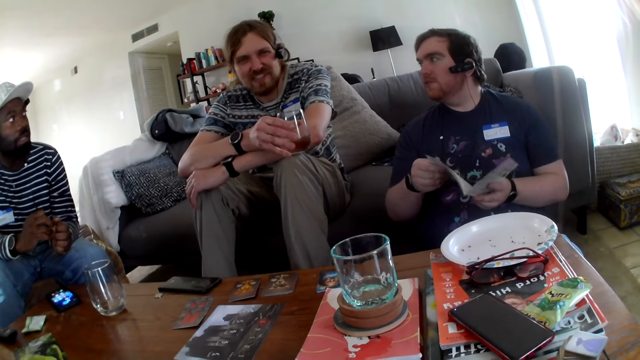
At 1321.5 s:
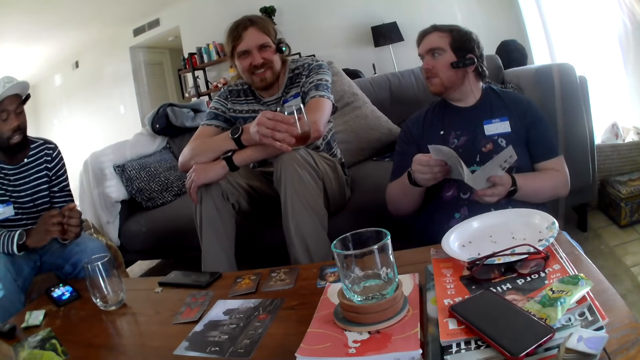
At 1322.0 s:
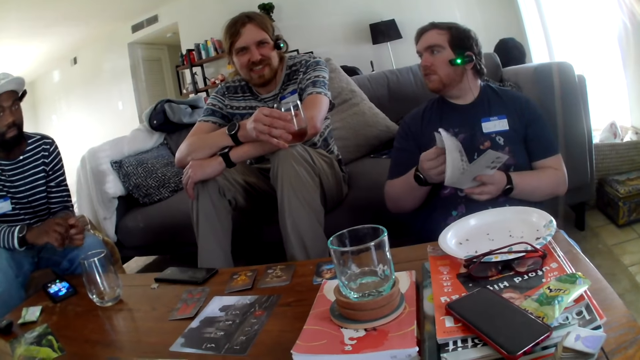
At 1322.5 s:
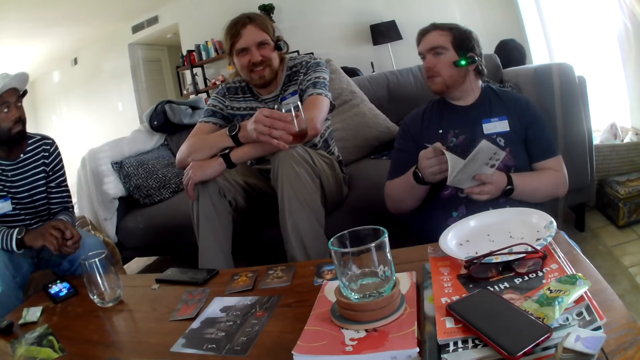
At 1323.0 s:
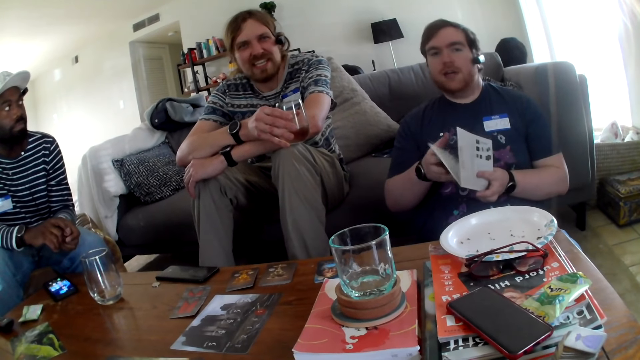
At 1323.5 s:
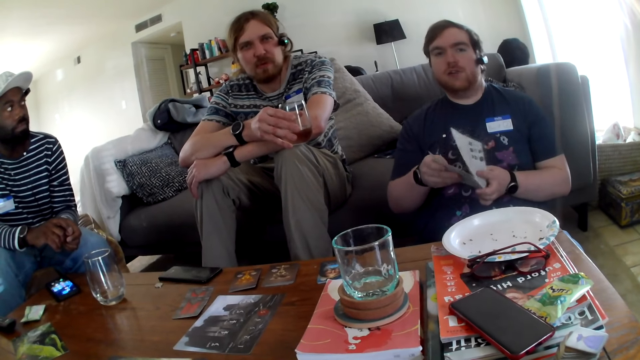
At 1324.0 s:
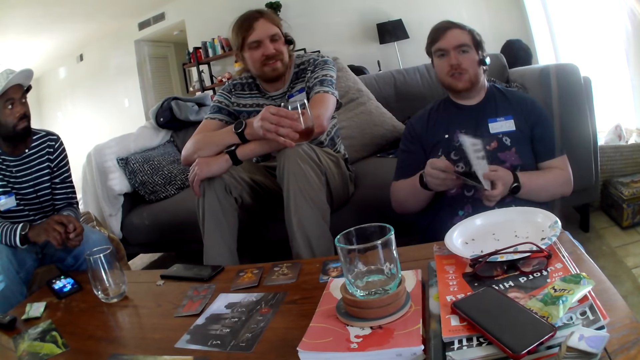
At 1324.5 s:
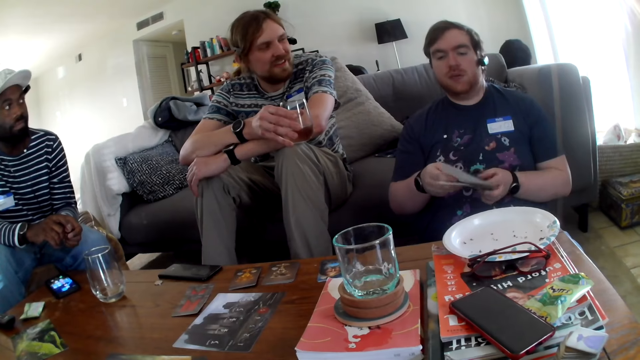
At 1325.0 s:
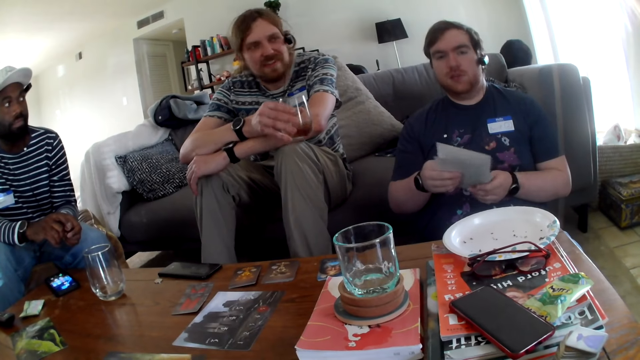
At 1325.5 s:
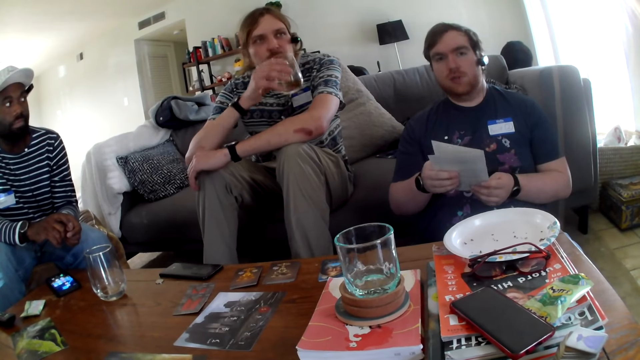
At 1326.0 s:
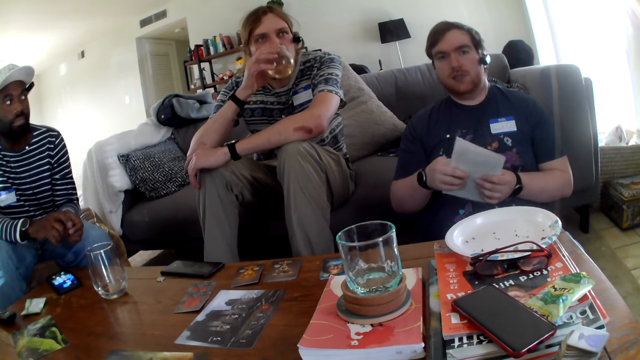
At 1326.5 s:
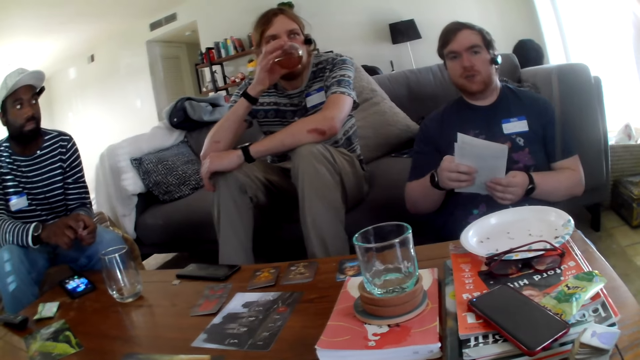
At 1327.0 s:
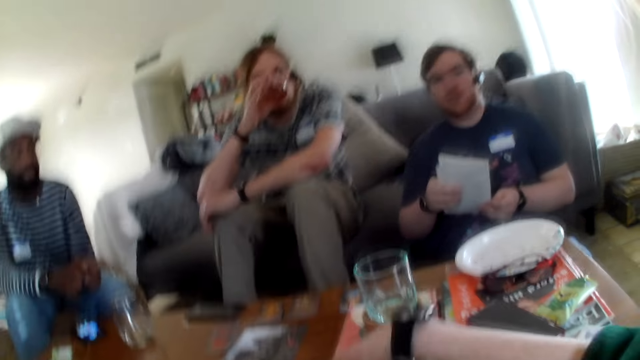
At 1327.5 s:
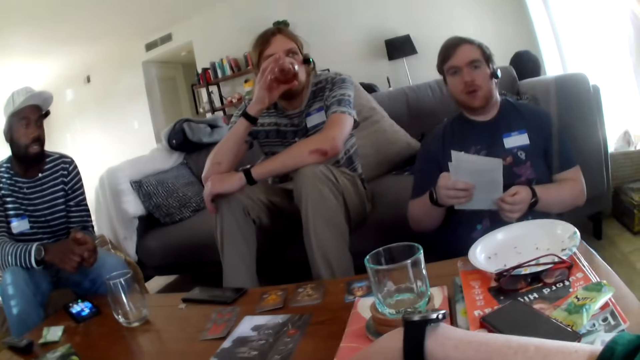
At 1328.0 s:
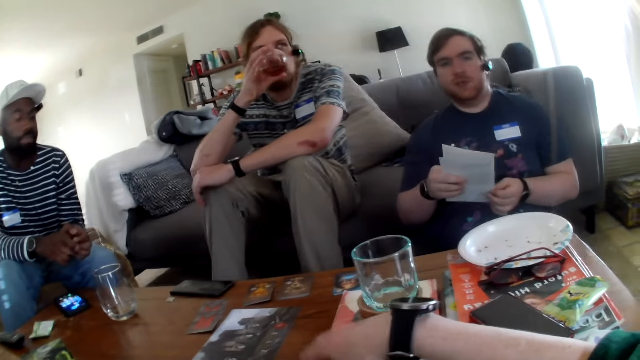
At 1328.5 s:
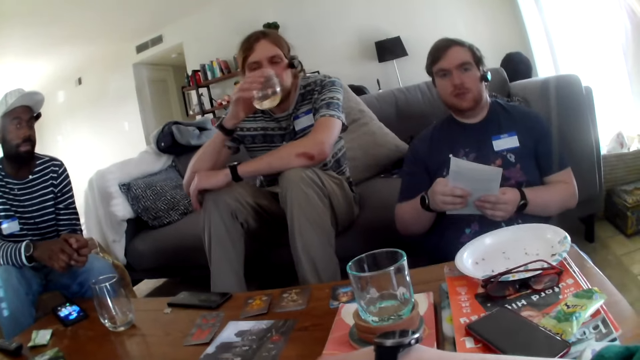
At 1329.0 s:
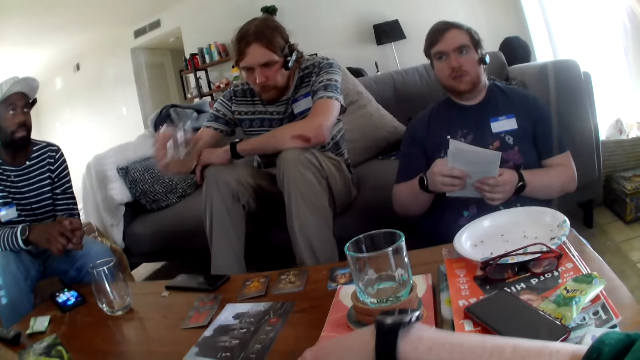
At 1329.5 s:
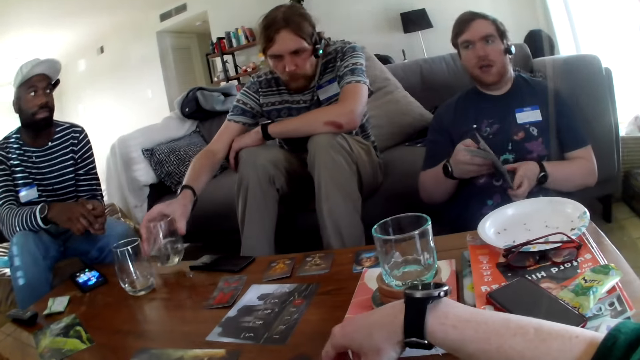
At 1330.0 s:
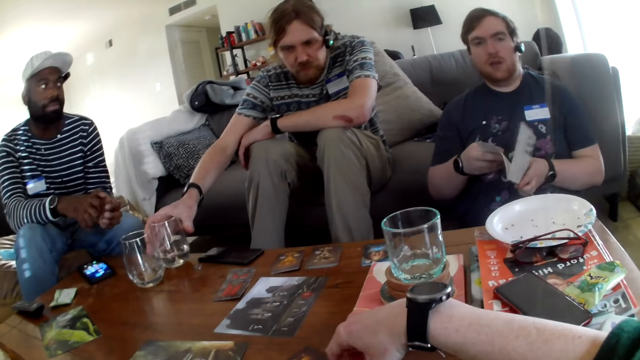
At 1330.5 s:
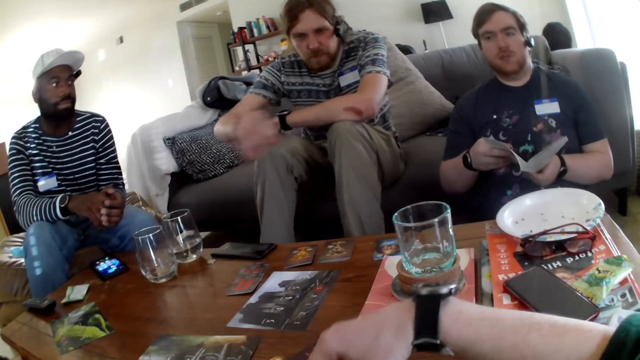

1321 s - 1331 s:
A person talks. A man speaks. Another man speaks. The camera wearer talks.

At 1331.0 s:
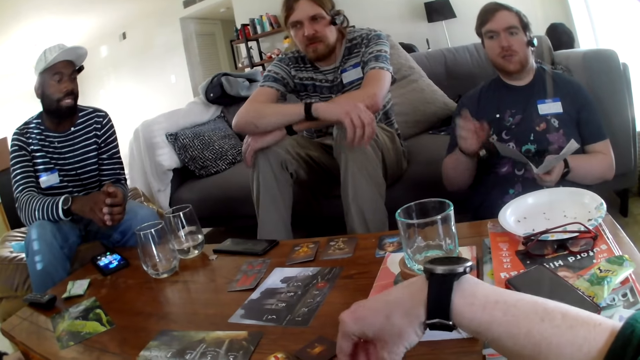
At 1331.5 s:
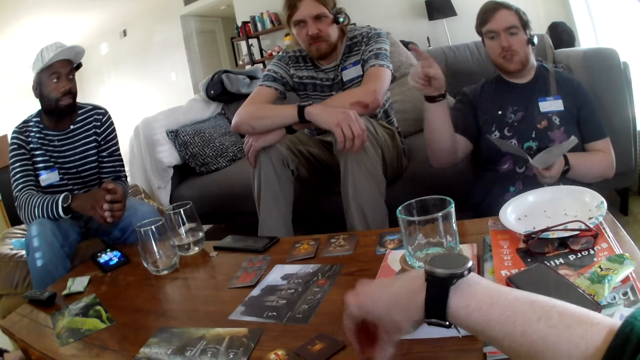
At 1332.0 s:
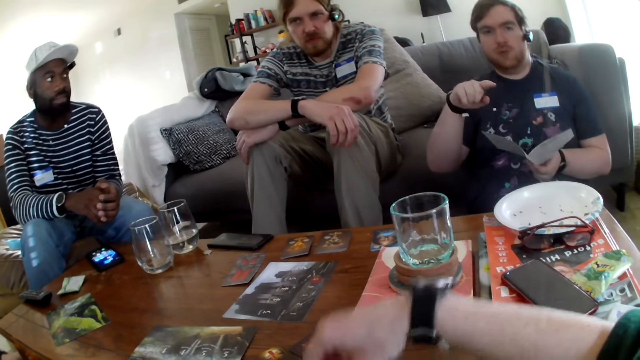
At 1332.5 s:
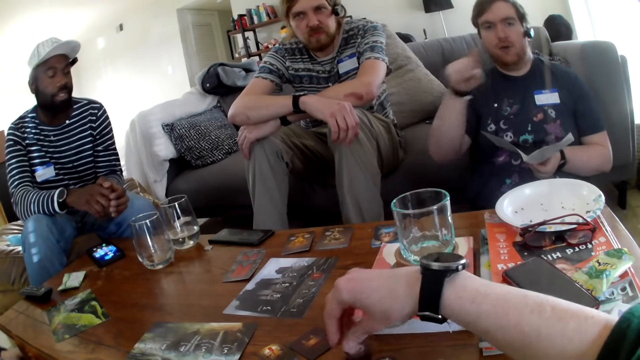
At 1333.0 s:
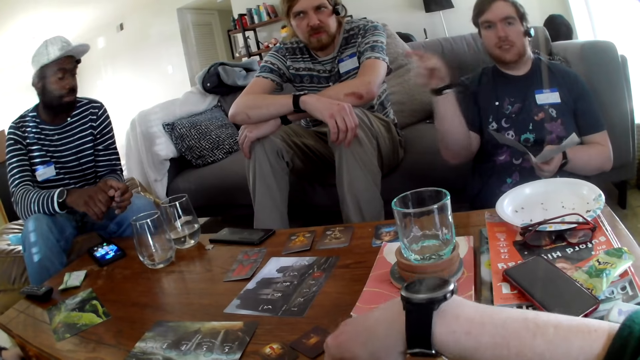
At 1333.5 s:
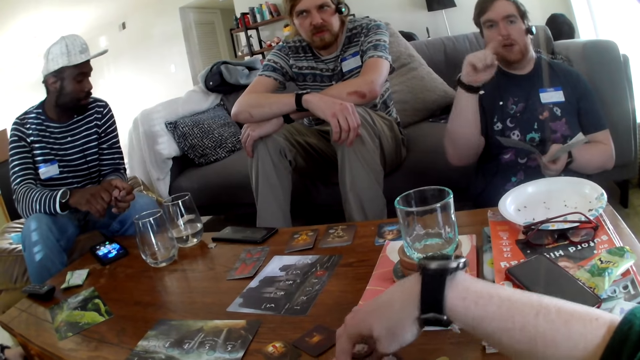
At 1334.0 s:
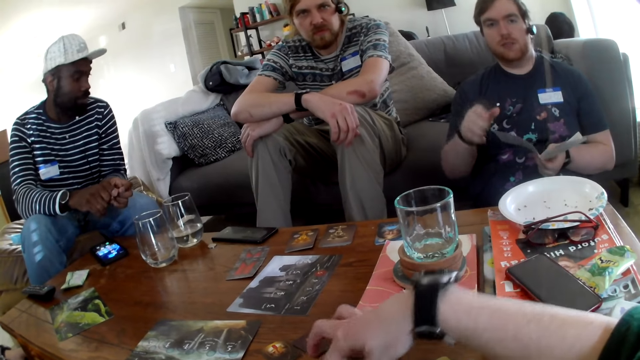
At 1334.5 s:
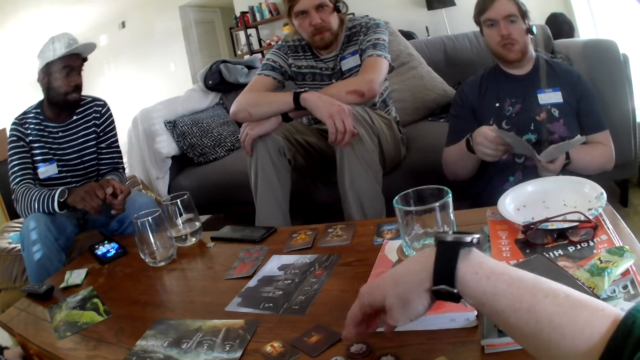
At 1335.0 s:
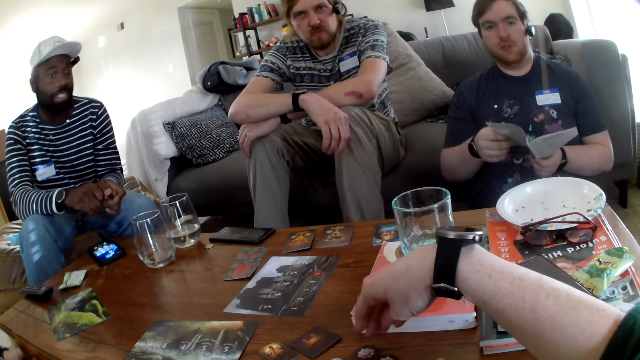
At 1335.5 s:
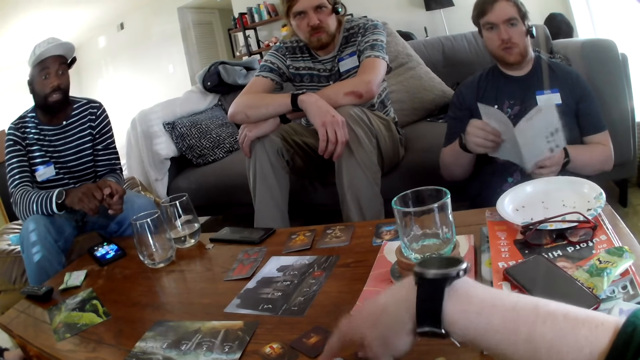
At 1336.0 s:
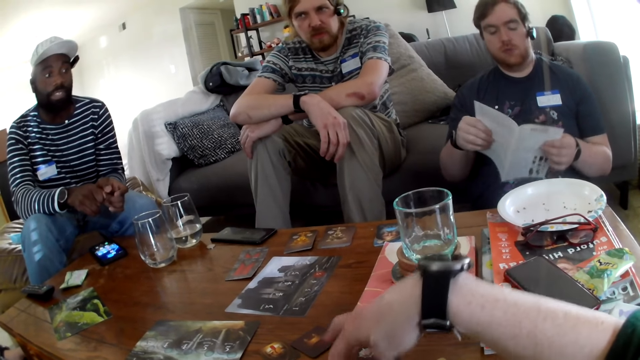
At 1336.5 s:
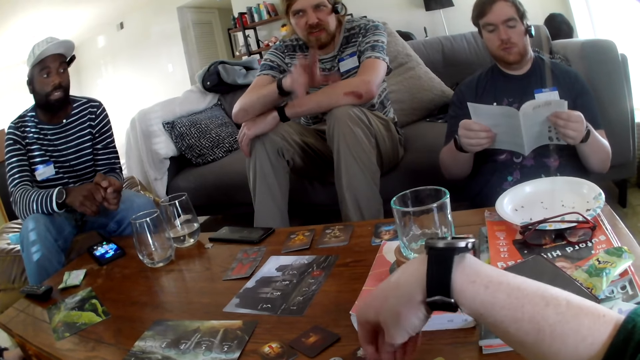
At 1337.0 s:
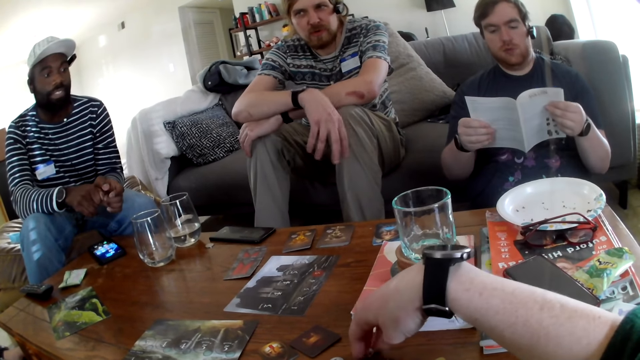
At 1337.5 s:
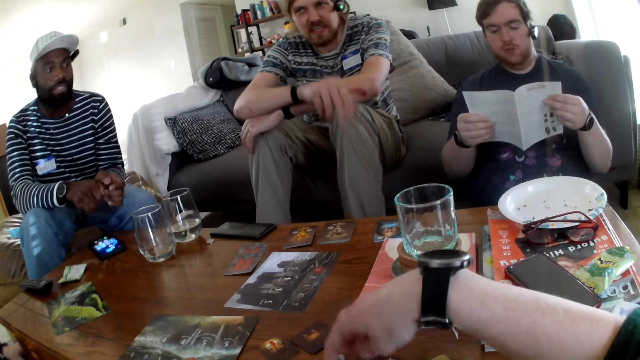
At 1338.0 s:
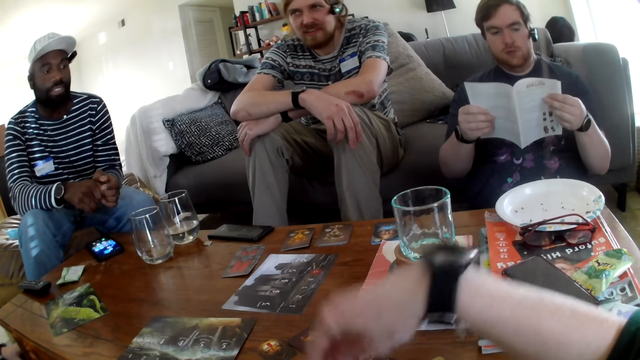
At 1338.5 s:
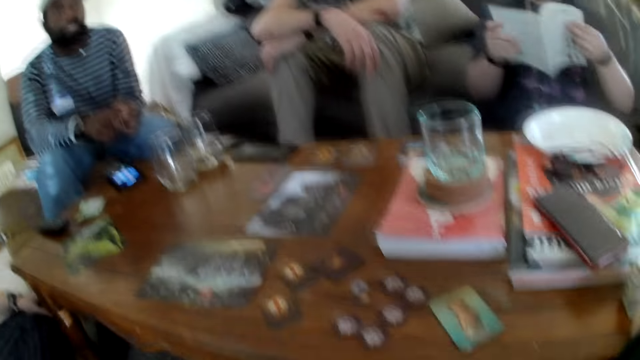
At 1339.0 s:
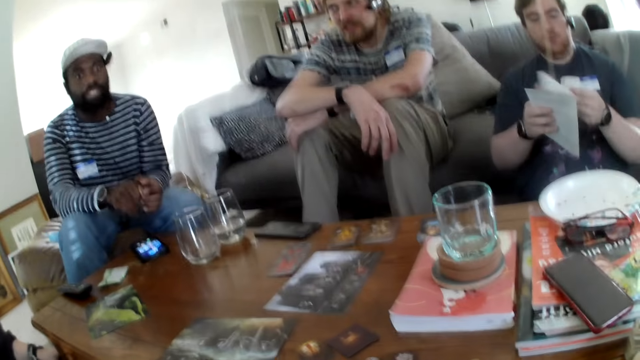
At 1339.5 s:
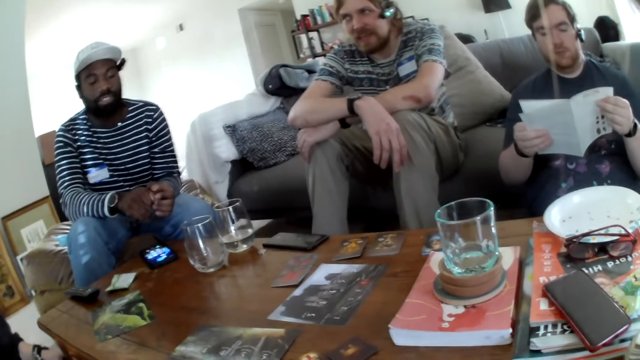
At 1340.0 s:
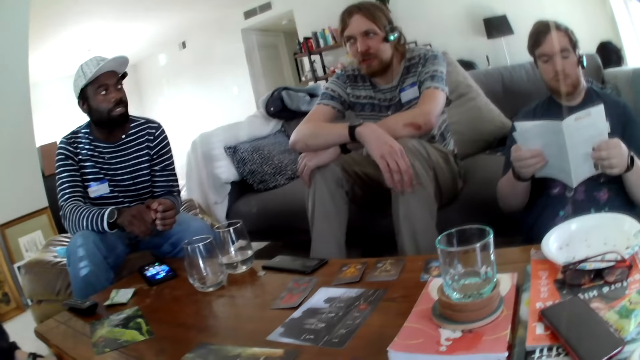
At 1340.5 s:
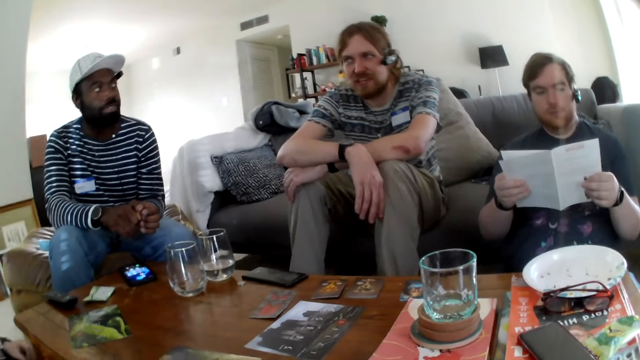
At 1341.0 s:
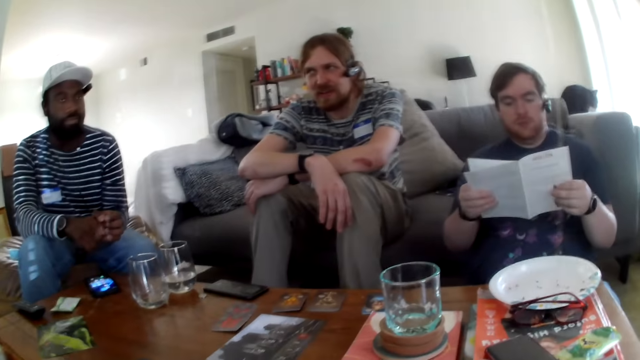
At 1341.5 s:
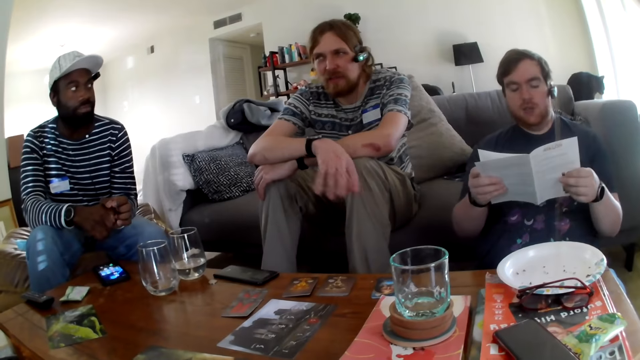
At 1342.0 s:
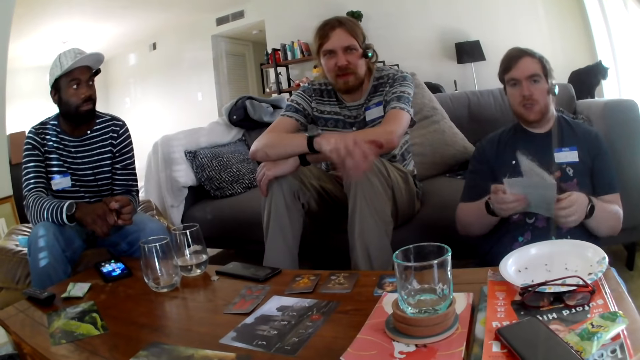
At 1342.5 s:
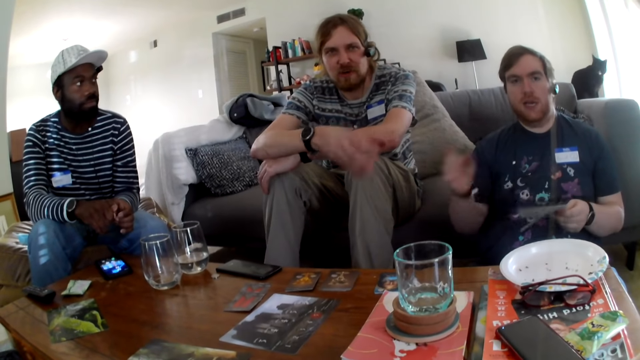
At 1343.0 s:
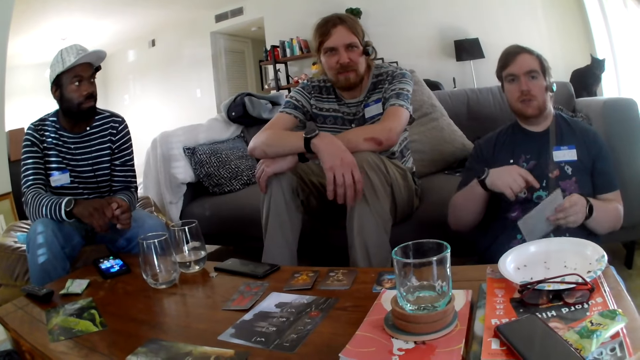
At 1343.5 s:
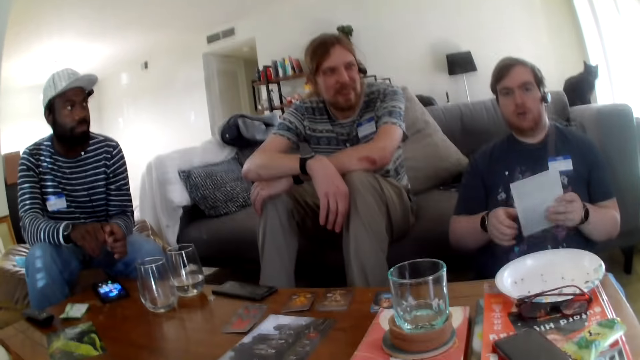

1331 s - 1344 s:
A man places the glass on the table. Another man speaks. The camera wearer coughs. The other man talks. The camera wearer picks up cards. The first man speaks. The camera wearer raises the hand. The first man speaks. The other man reads the book. The other man talks.
